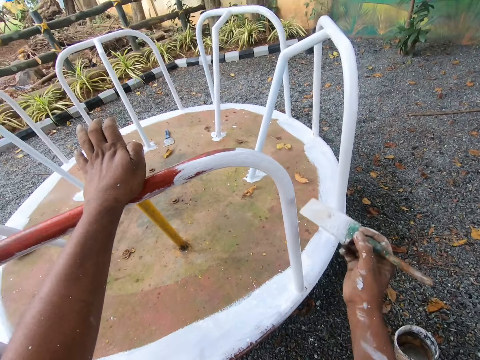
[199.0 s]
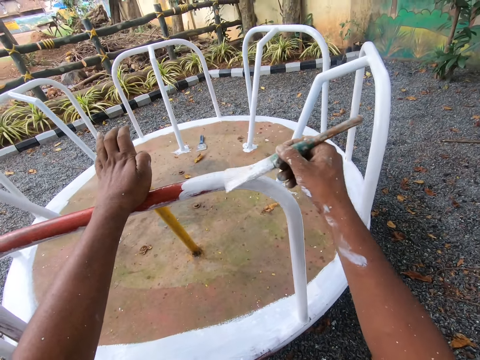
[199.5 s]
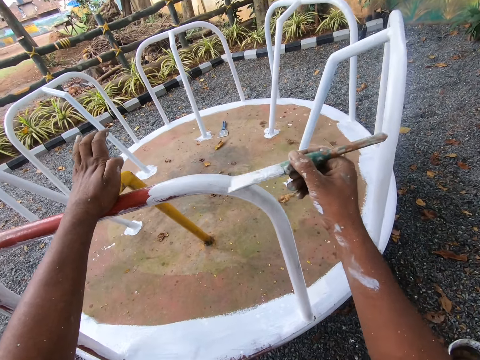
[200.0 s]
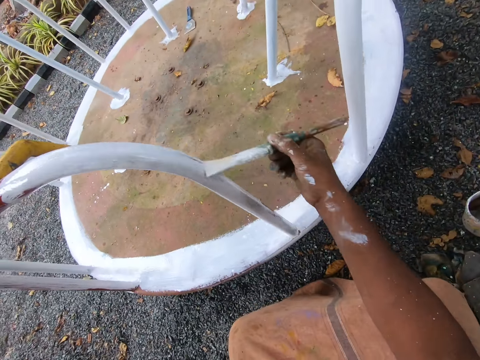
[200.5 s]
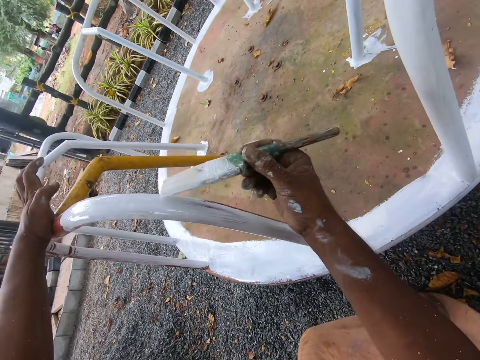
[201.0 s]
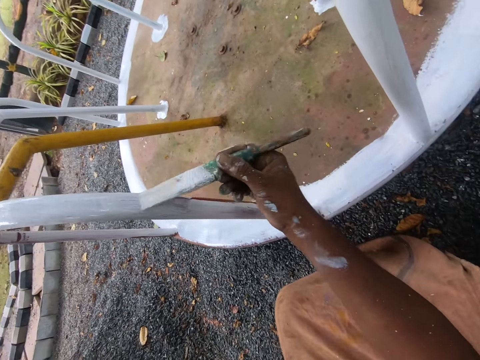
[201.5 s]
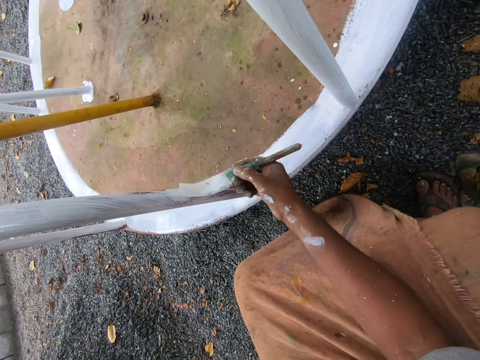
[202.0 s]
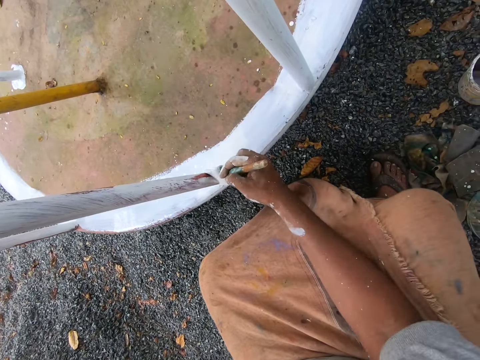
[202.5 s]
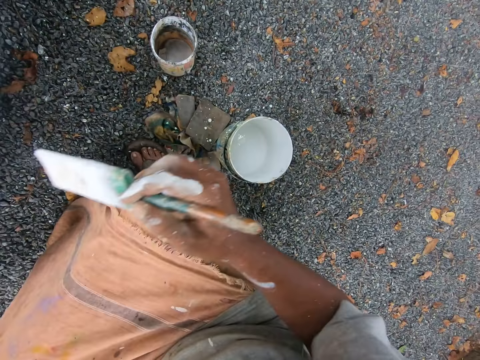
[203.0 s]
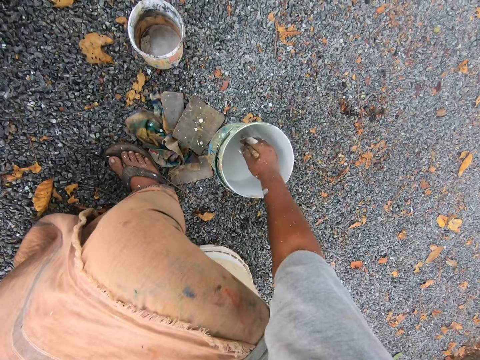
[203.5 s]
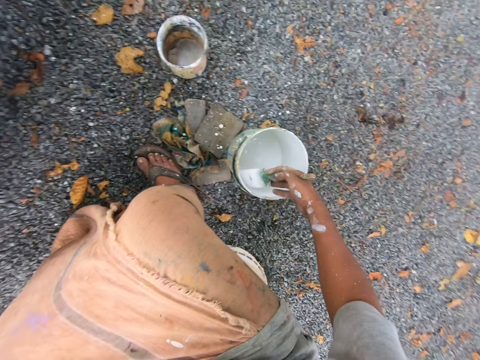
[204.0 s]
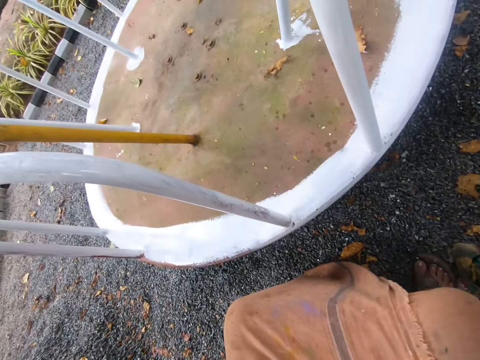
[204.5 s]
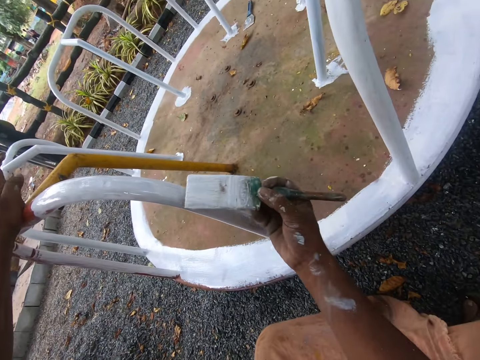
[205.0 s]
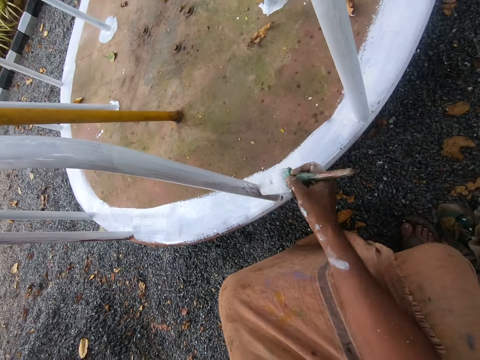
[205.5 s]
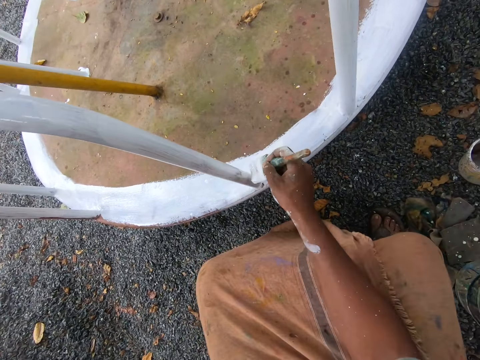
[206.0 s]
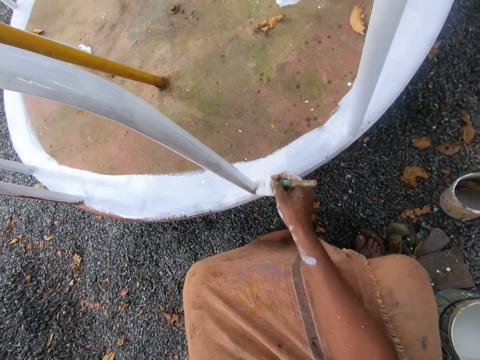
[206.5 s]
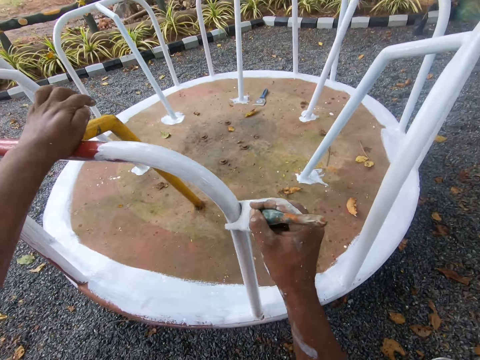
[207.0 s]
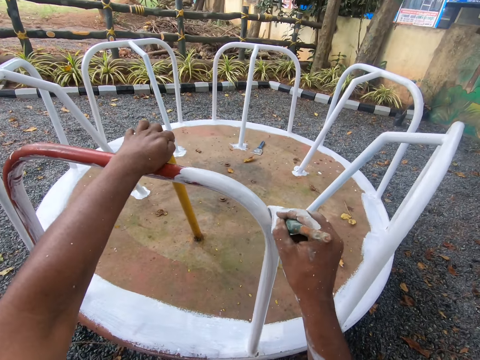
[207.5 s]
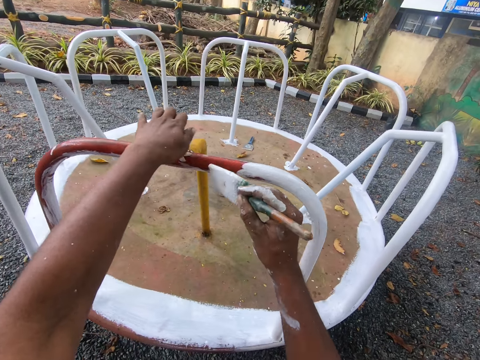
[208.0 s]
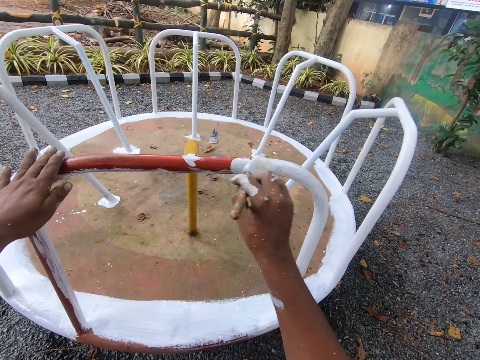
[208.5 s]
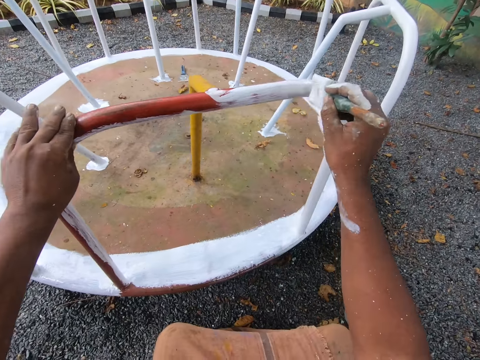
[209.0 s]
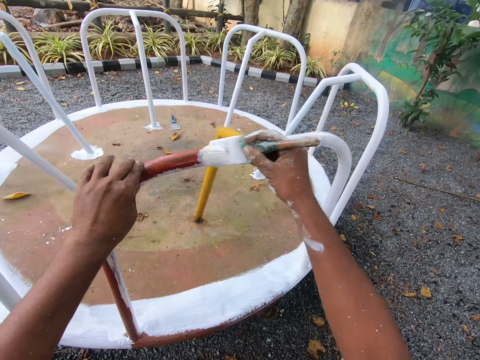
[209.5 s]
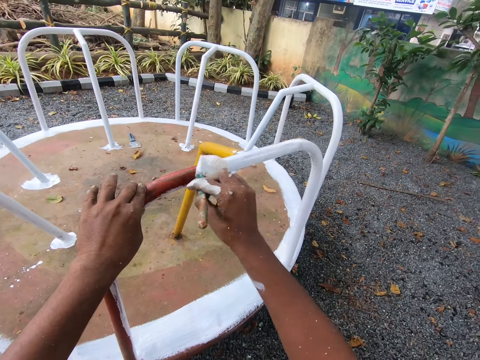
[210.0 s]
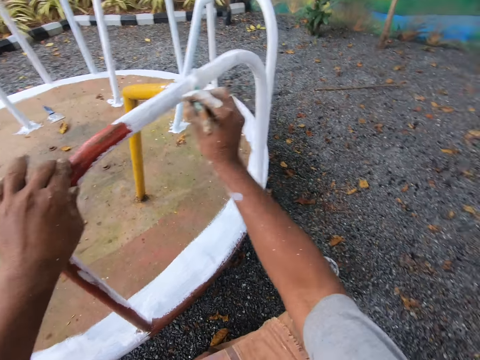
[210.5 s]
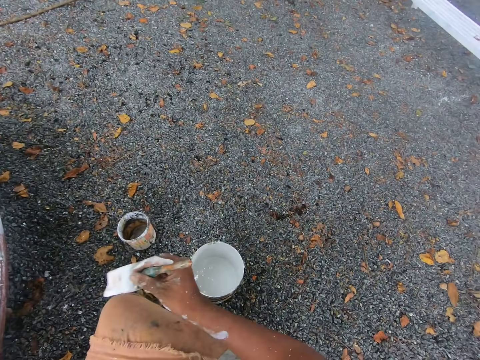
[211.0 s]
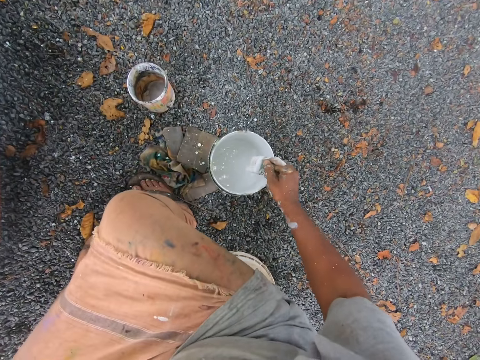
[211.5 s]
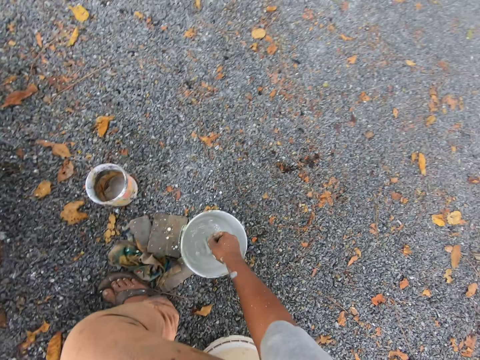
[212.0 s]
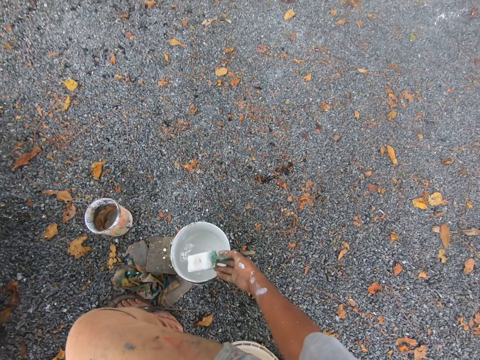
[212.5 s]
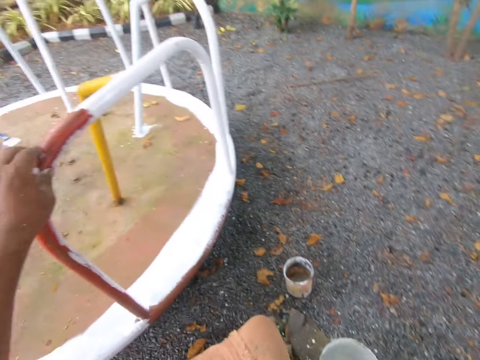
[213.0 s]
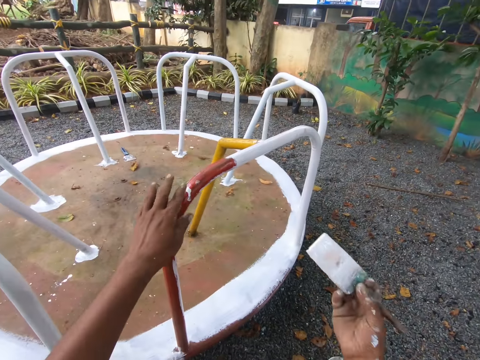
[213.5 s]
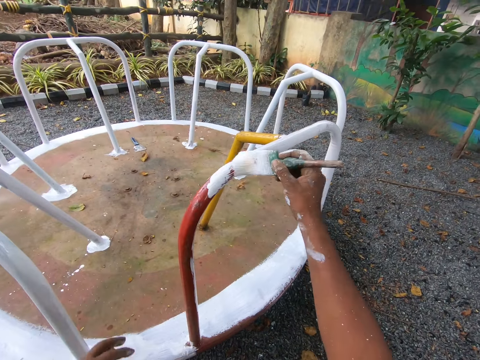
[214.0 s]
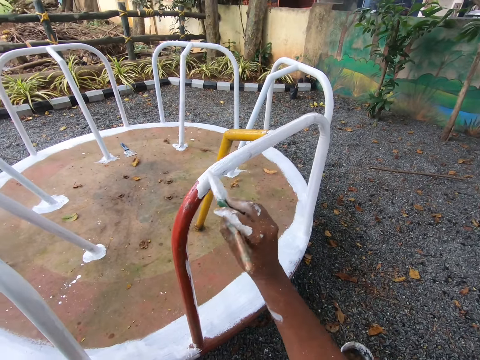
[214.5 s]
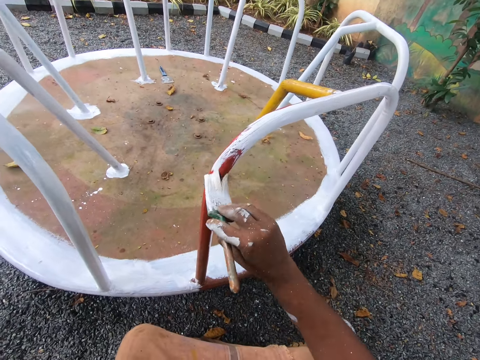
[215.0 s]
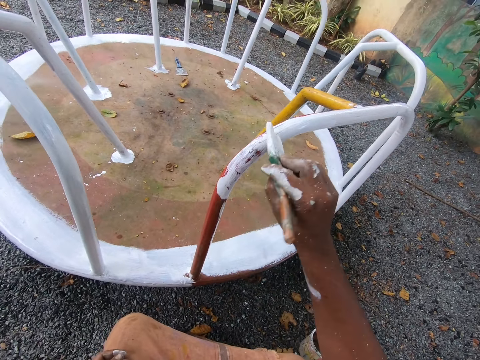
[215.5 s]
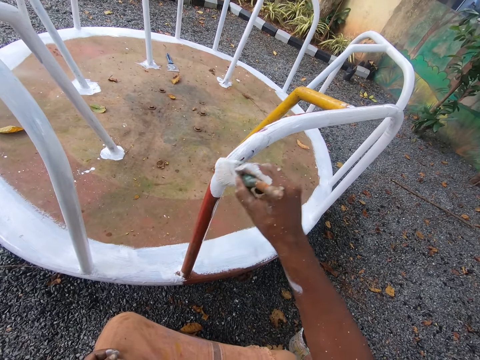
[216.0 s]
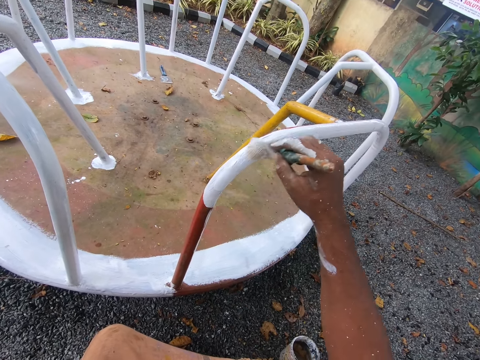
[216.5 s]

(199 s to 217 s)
The camera wearer dips the paint brush in his right hand into the paint bucket or can on the ground. He stares at the swing. He paints the playground roundabout or railing with the paint brush in his right hand. He dips the paint brush in the can. He repositions his left hand on the playground roundabout. He dips the paint brush in his right hand into the paint bucket on the ground. He removes the paint brush from the can, stares at the swing, and lets go of the railing. He paints the playground roundabout with the paint brush in his right hand.

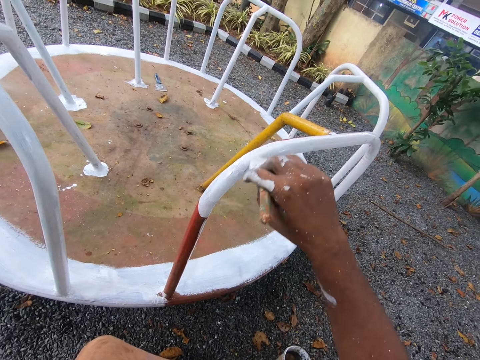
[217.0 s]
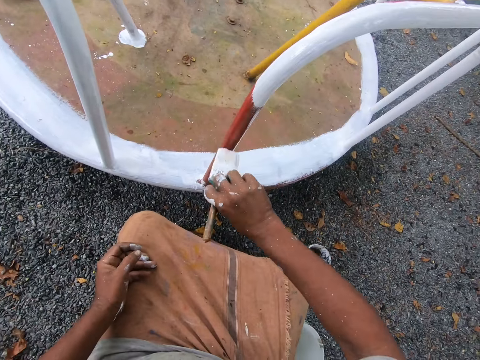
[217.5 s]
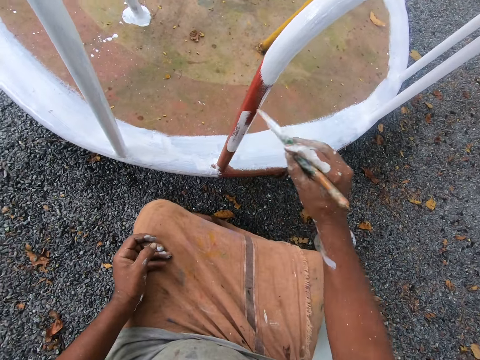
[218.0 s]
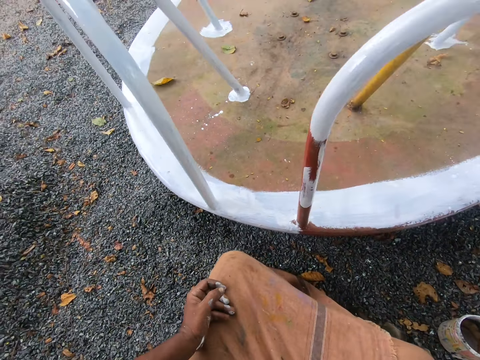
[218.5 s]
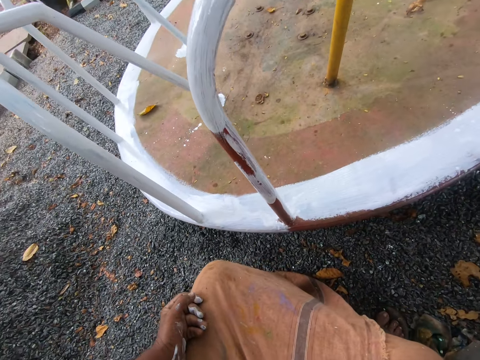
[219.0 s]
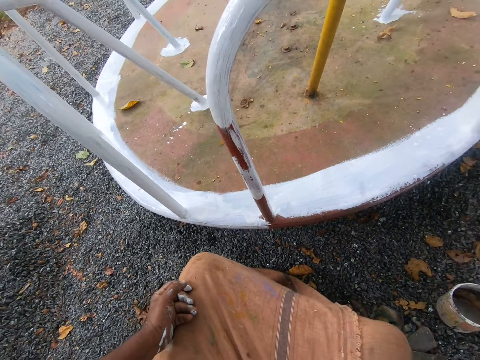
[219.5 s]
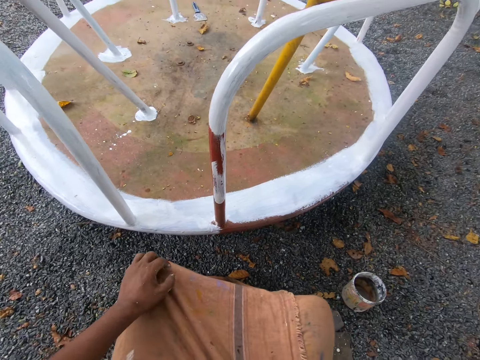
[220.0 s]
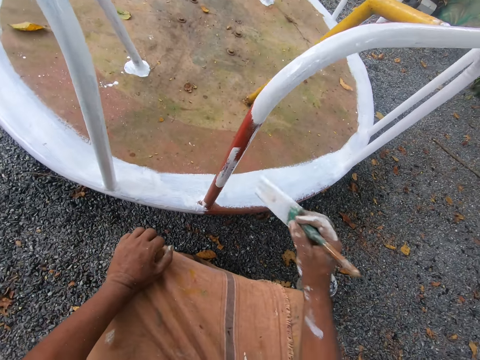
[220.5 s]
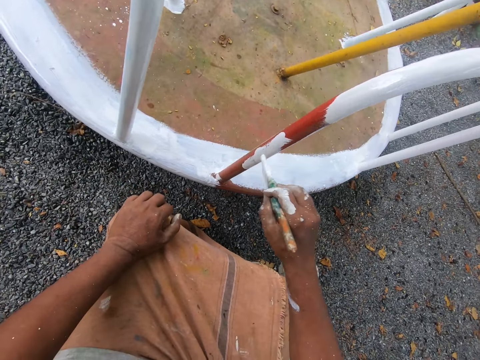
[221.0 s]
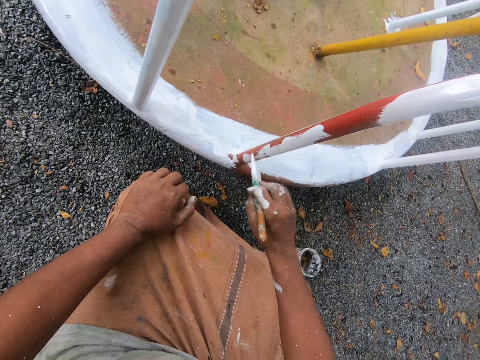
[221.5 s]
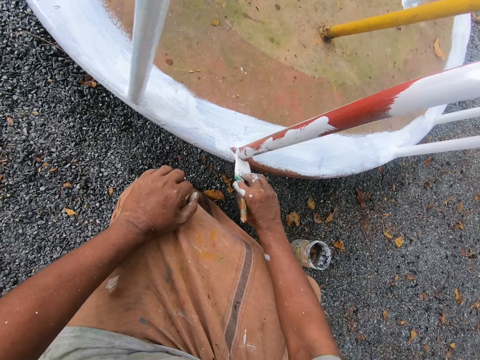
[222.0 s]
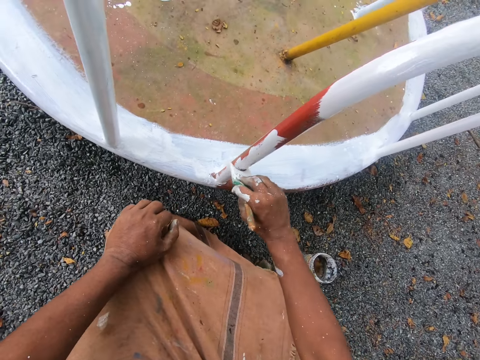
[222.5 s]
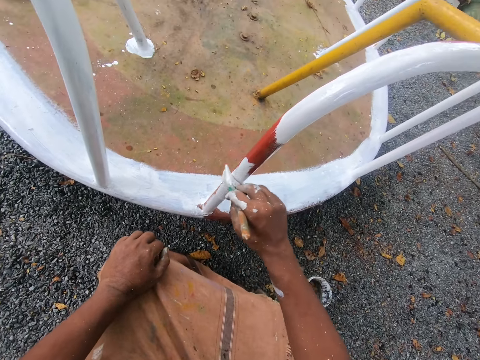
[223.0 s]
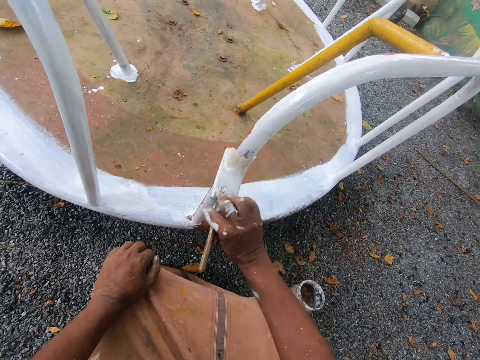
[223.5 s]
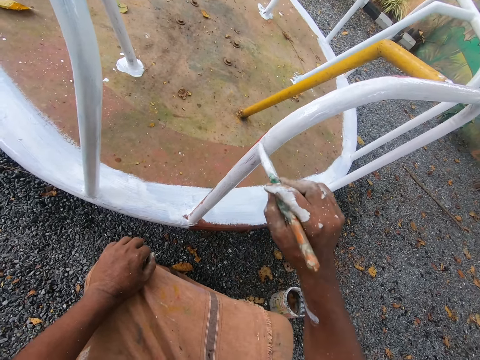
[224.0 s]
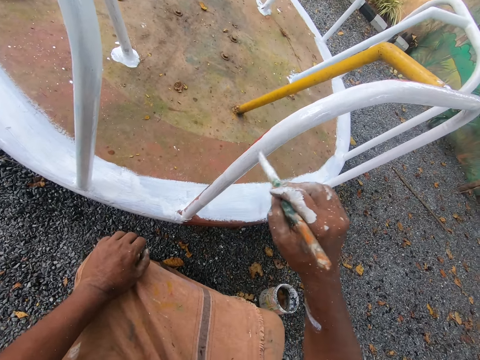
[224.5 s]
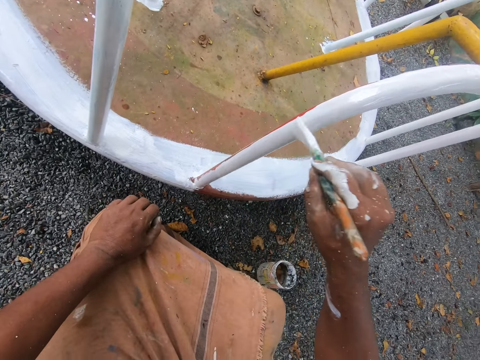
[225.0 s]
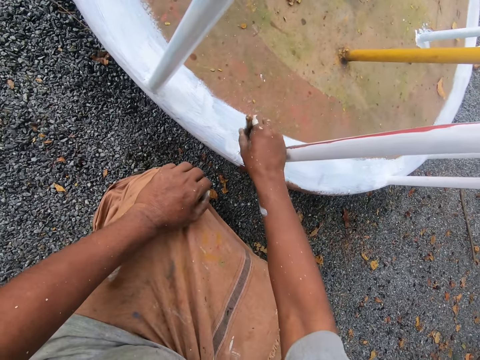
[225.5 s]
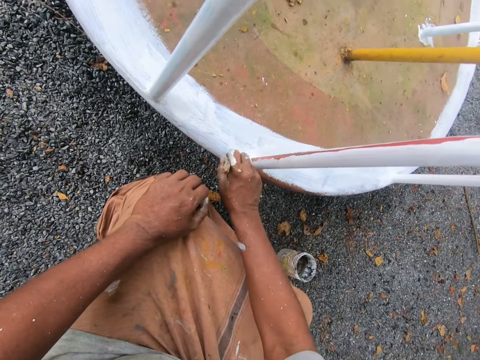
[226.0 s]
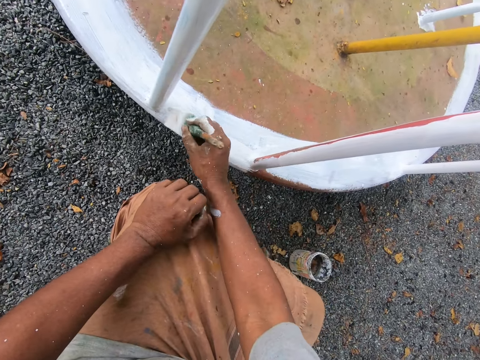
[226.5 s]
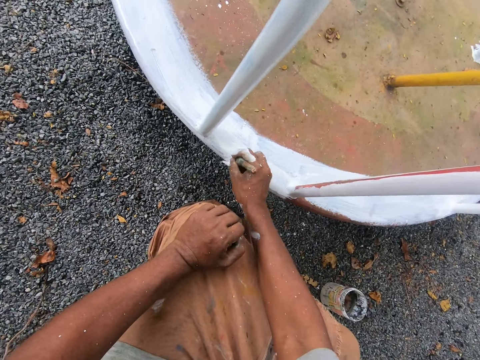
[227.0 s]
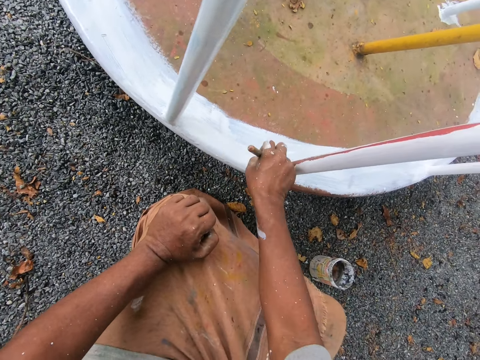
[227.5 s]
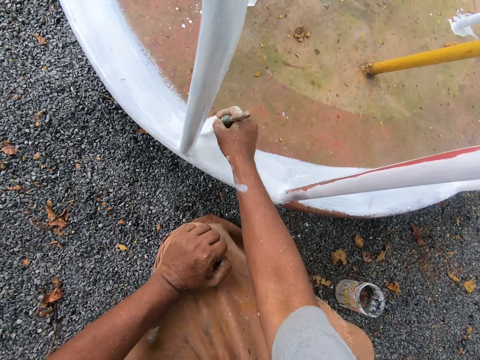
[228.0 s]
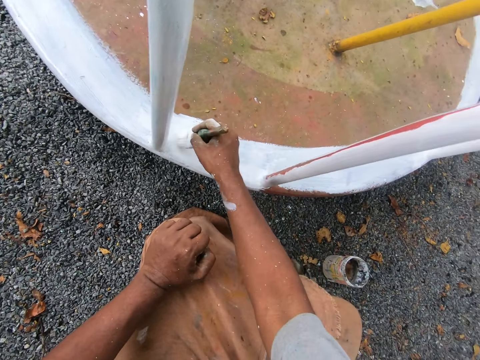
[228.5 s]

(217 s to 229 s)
The camera wearer dips the paint brush in his right hand into the paint bucket on the ground. He stares at the swing. He paints the playground roundabout with the paint brush in his right hand. He paints the bottom part of the swing with the paint brush.
